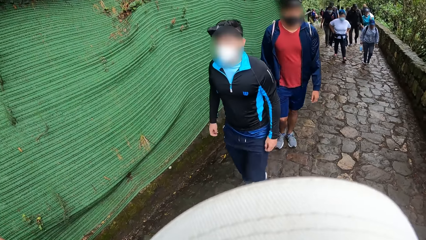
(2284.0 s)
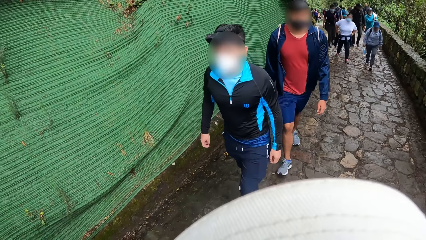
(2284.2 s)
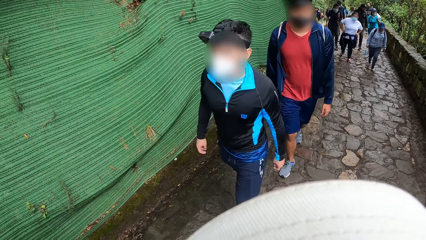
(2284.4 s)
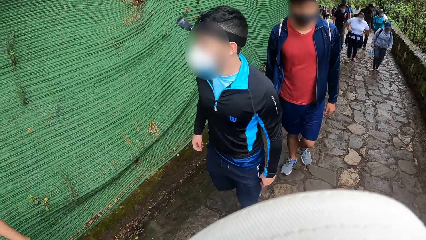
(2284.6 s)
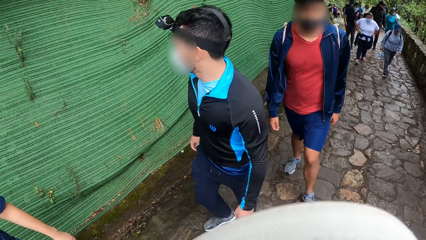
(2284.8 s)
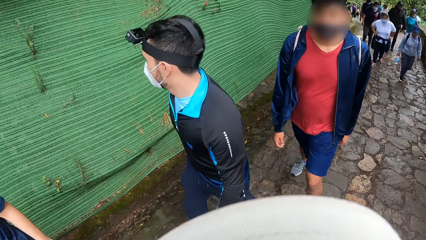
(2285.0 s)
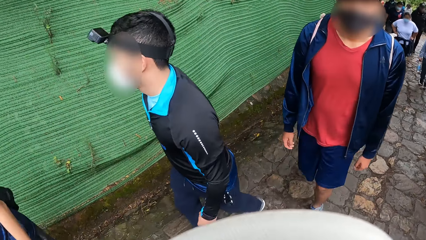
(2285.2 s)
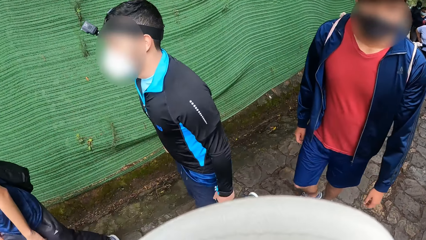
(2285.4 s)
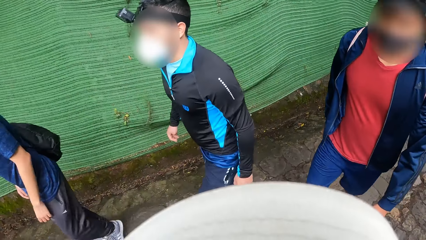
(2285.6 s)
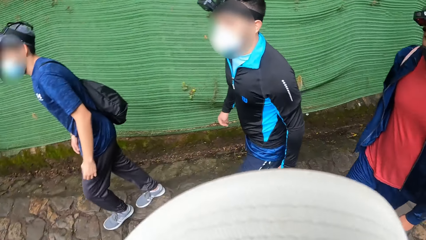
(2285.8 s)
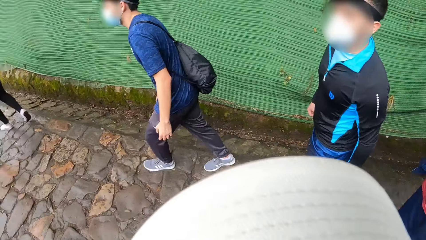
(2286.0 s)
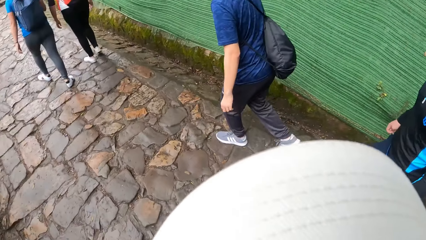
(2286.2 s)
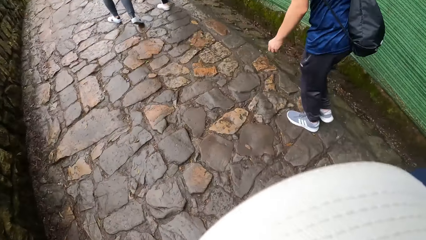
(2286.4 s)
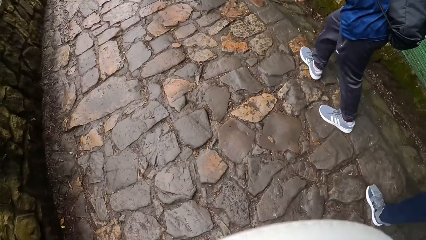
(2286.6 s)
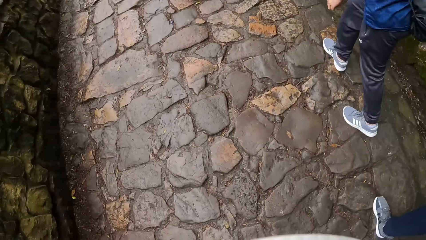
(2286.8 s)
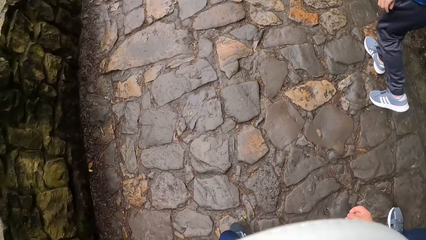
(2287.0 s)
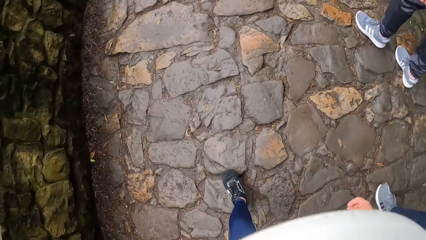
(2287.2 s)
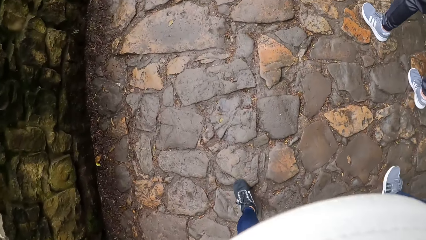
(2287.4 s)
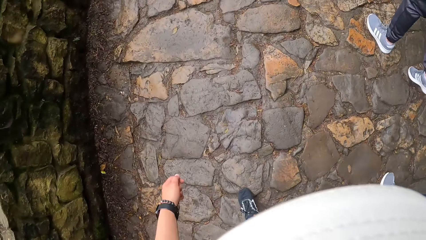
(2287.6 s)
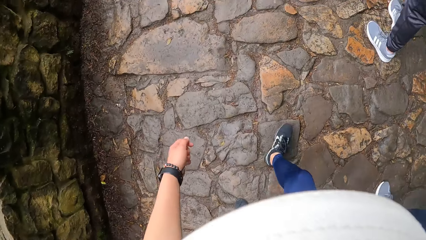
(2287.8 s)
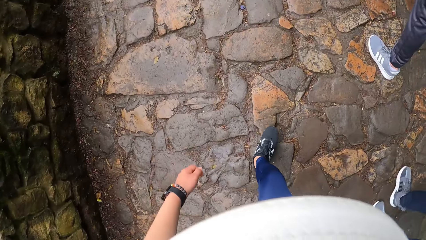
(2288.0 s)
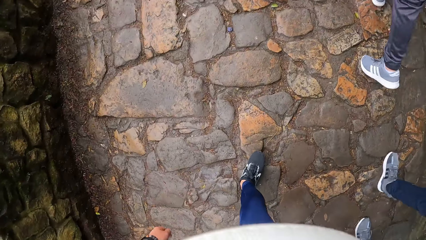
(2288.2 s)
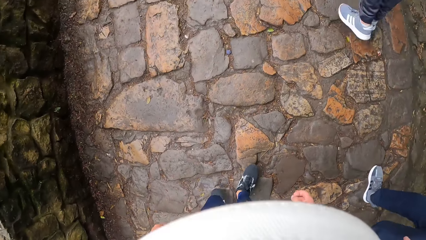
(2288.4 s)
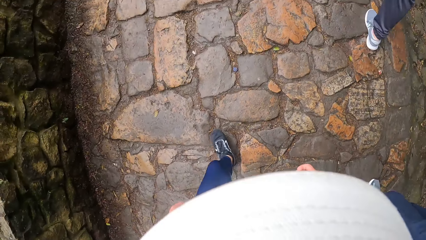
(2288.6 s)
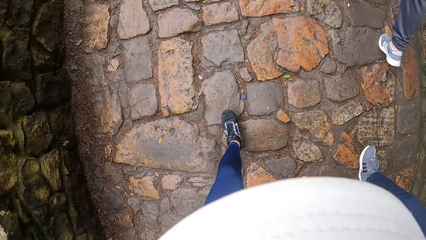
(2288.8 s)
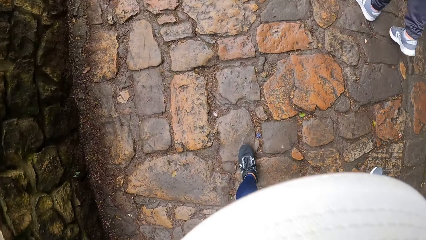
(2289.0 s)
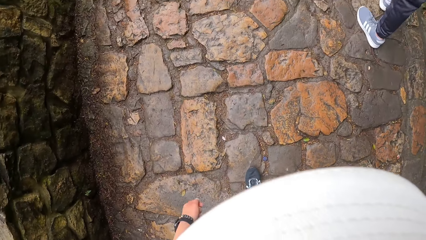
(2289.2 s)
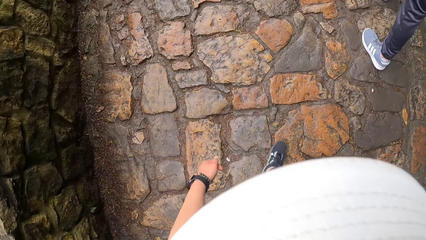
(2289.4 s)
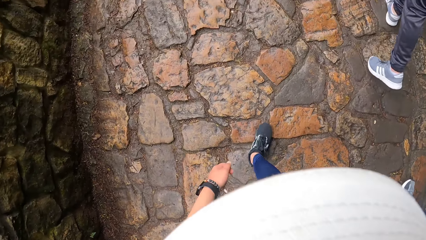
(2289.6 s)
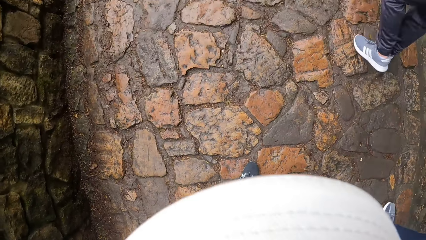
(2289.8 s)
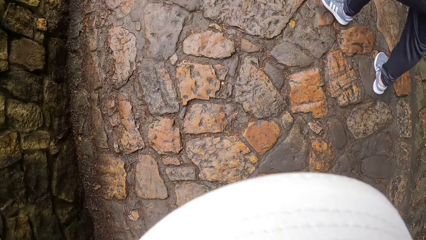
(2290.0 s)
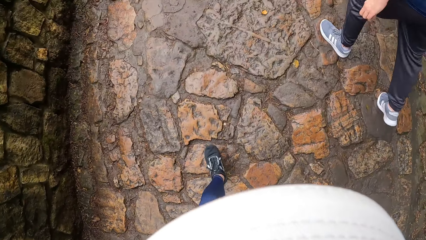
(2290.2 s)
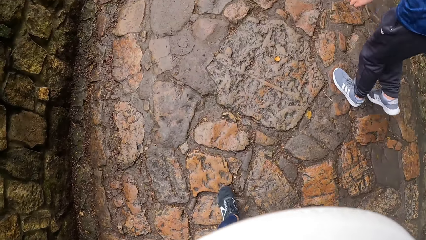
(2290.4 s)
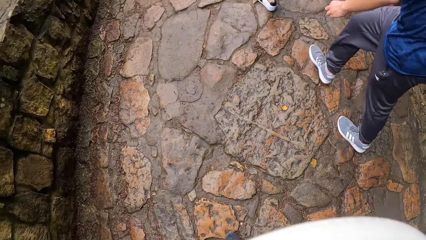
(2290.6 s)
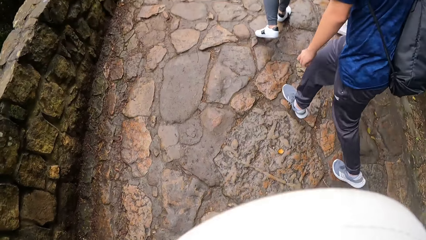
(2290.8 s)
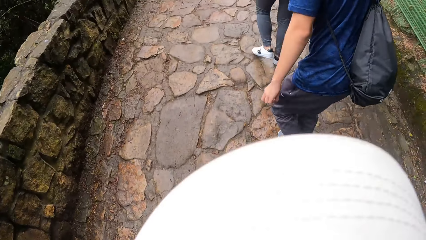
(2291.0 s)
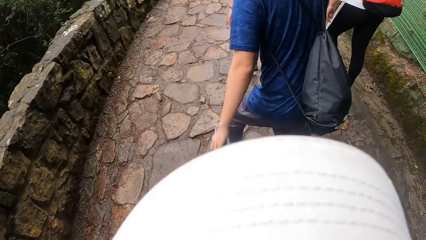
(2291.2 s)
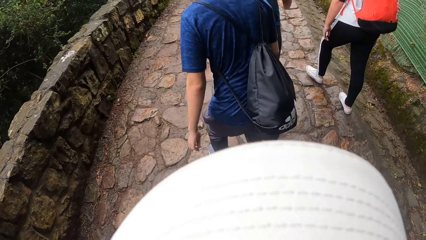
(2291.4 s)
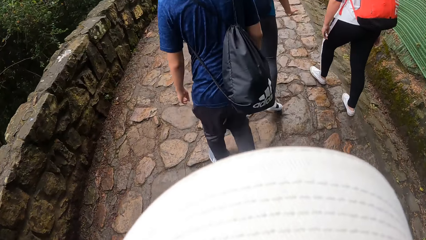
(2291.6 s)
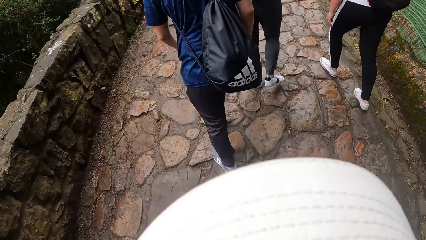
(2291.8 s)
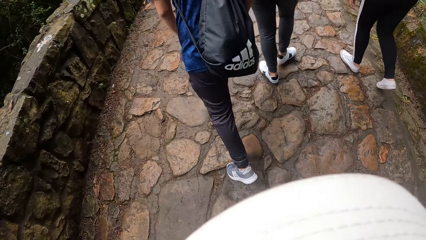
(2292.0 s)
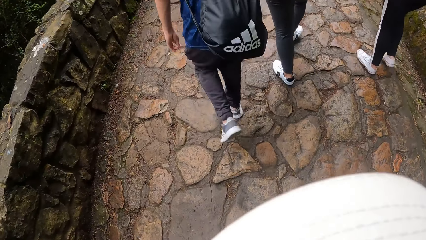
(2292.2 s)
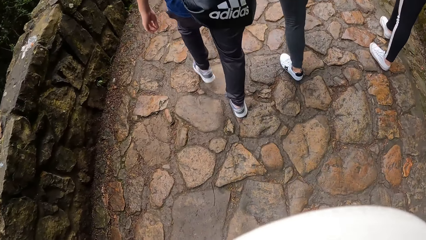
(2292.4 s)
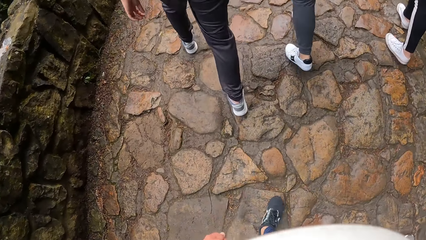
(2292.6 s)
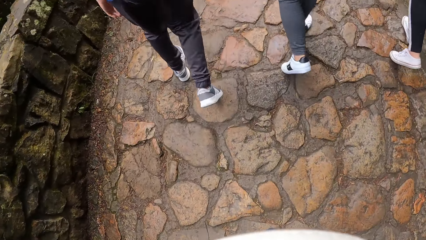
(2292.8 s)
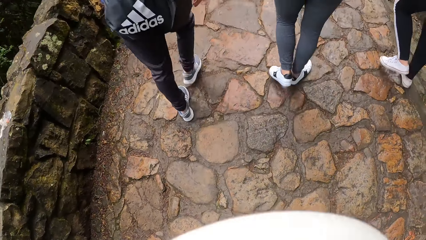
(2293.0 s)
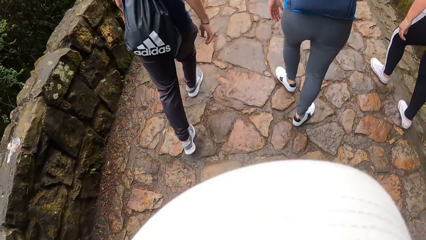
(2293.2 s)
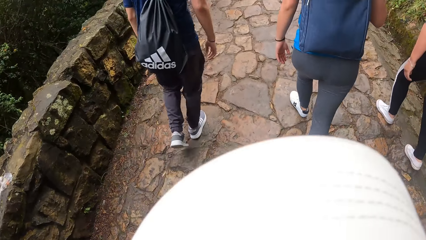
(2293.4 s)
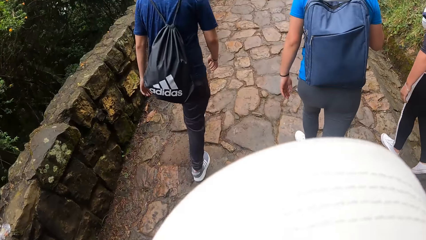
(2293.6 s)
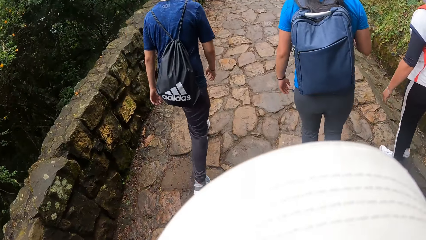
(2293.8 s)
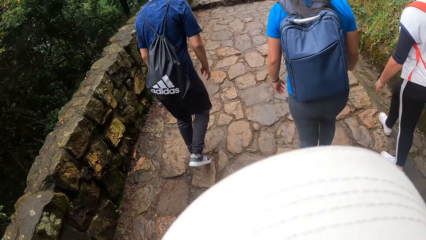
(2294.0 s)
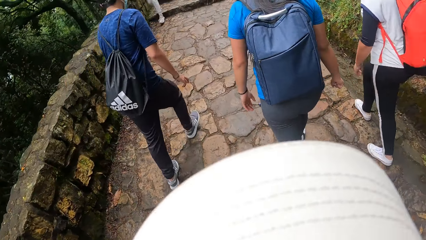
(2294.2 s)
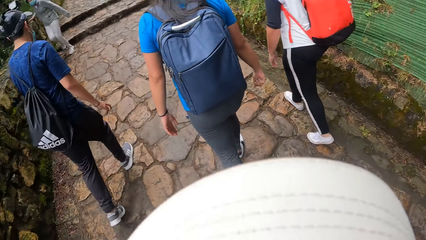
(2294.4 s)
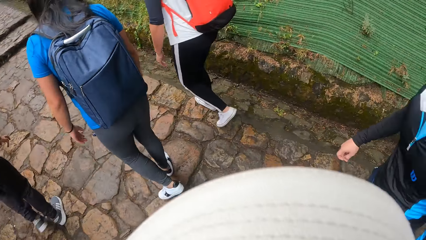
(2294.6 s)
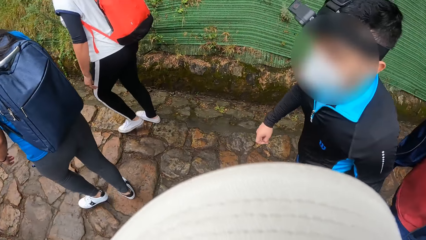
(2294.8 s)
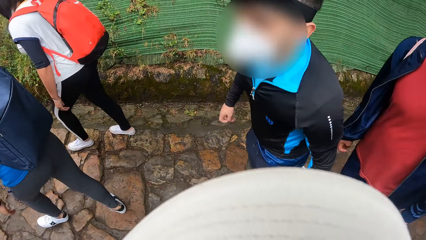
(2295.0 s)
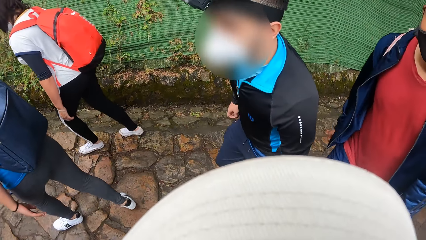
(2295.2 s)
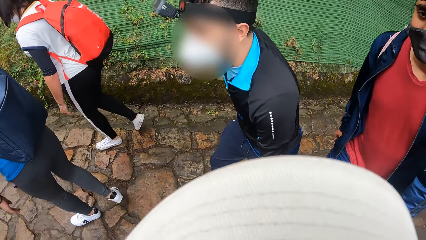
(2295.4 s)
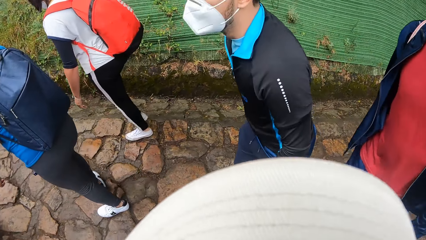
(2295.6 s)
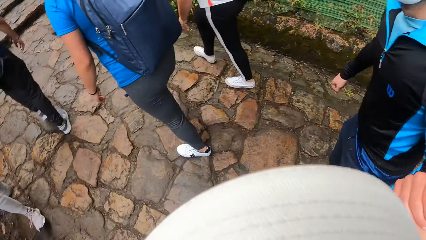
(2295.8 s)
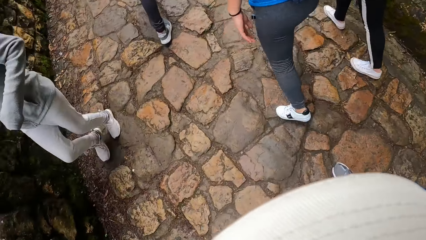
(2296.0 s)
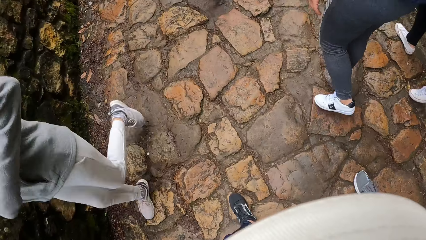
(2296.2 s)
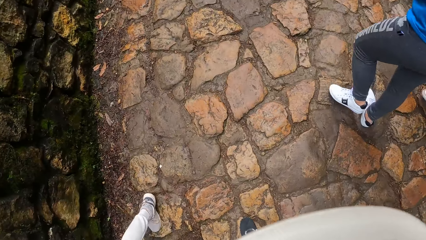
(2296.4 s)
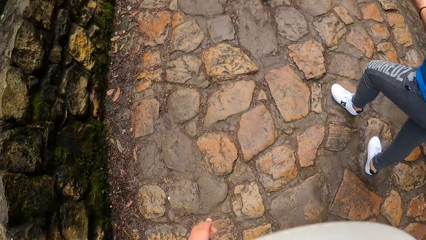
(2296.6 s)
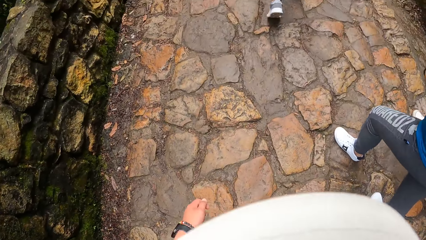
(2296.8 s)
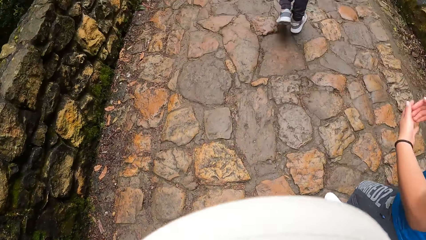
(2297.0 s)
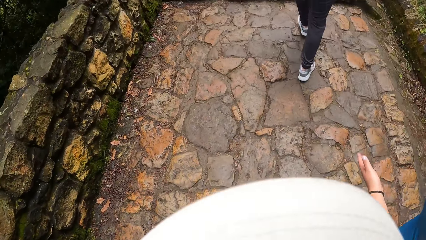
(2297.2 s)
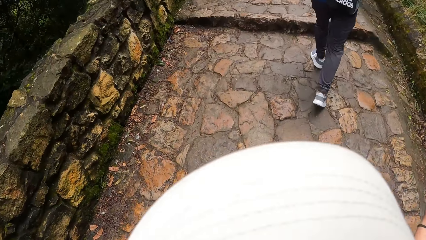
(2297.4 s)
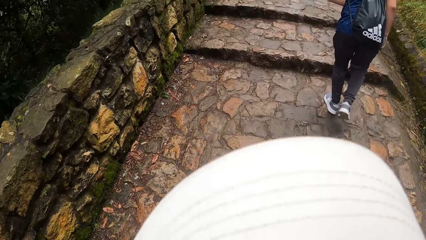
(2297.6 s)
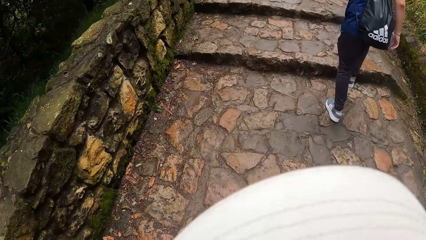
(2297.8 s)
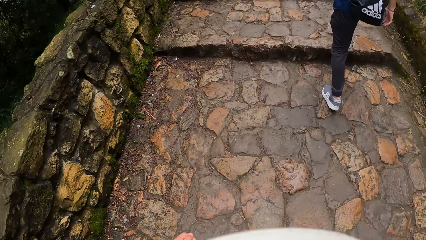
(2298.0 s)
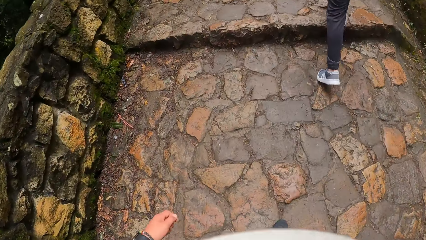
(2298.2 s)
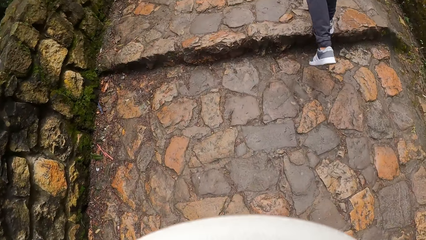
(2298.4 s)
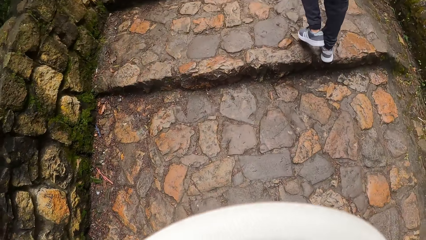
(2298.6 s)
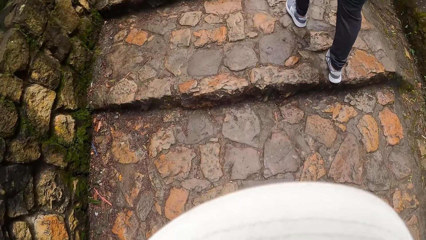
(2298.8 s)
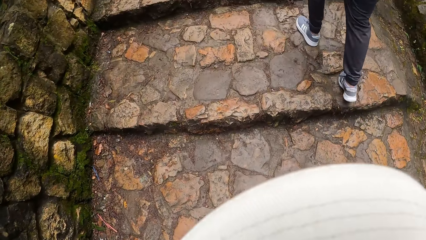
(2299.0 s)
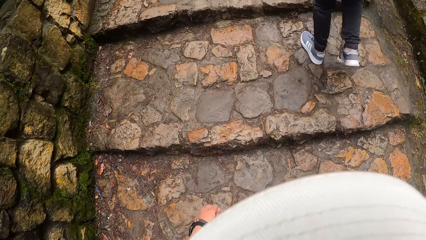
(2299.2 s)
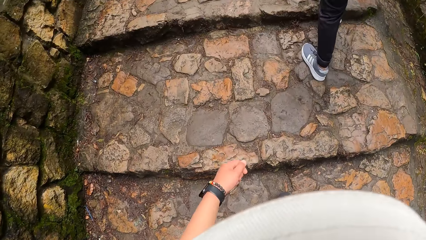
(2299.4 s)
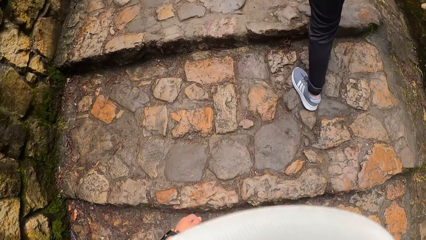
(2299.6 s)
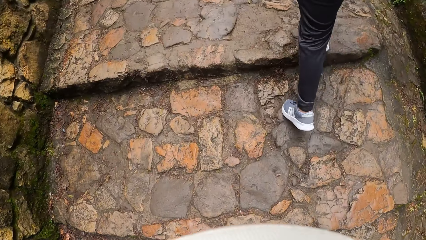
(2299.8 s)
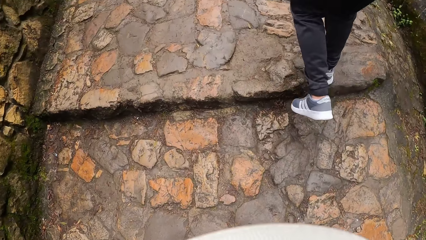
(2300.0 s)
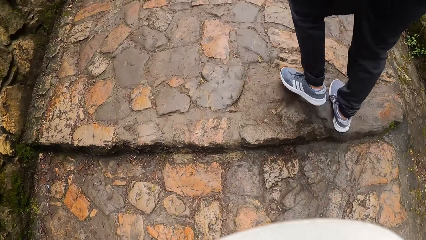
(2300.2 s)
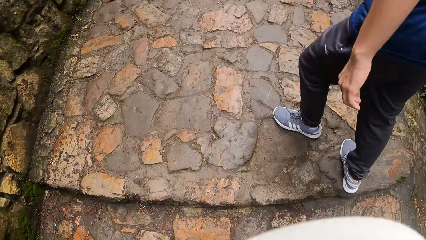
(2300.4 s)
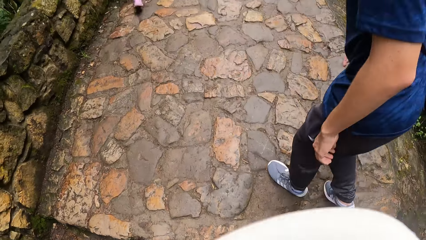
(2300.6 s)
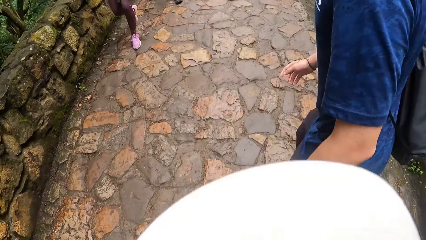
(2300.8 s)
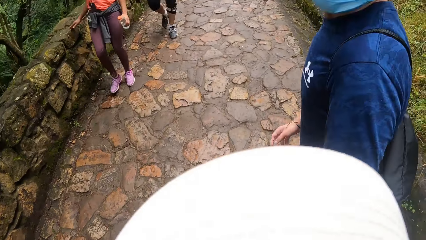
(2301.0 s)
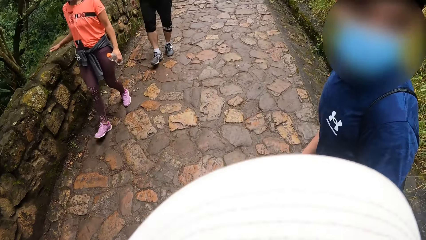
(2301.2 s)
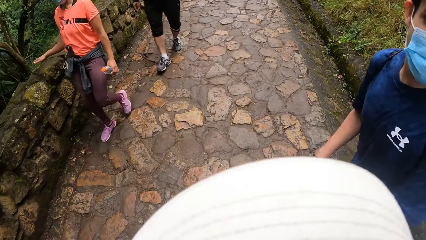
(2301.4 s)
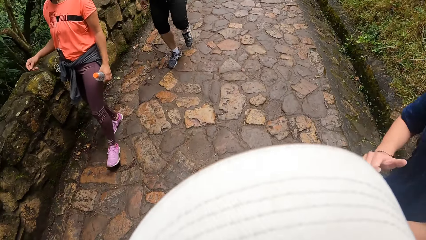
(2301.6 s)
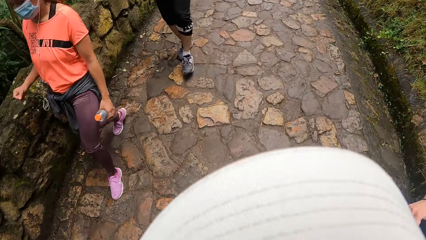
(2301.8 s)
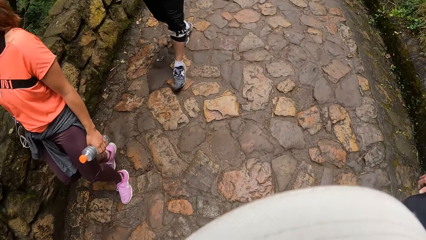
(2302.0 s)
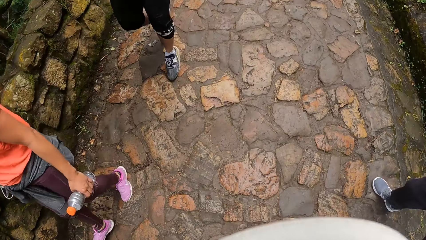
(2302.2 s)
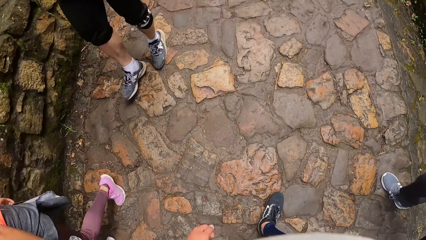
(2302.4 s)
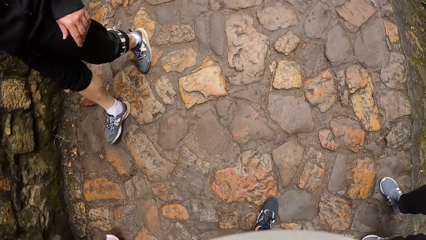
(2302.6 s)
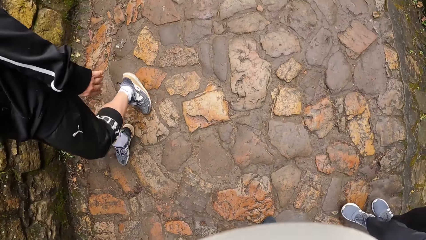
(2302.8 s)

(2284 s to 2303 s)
A man walks towards the camera wearer along the pathway. The camera wearer walks along the pathway. The man walks along the pathway. Another man walks along the pathway. A third man walks along the pathway. The camera wearer looks around. The third man climbs the stairs along the pathway. The camera wearer climbs the stairs along the pathway. A person looks around.
